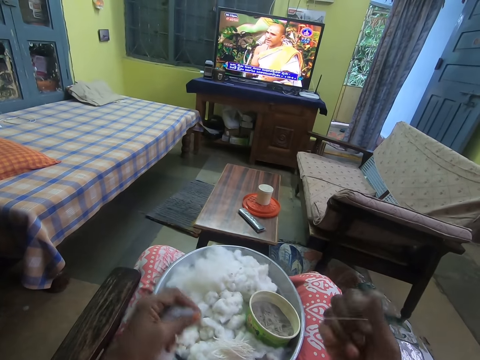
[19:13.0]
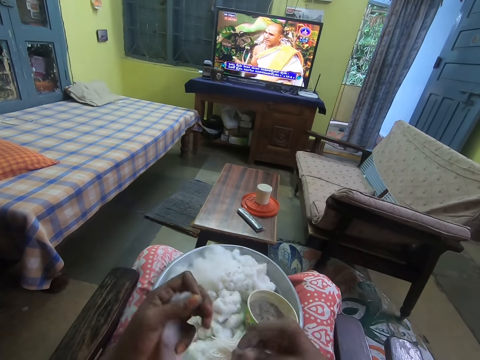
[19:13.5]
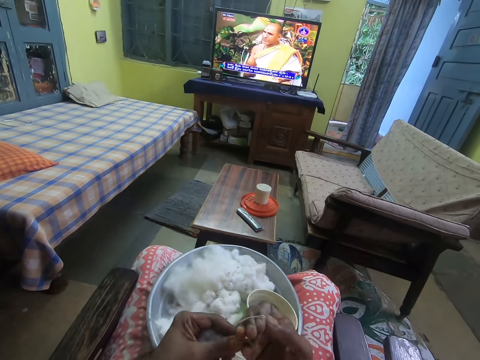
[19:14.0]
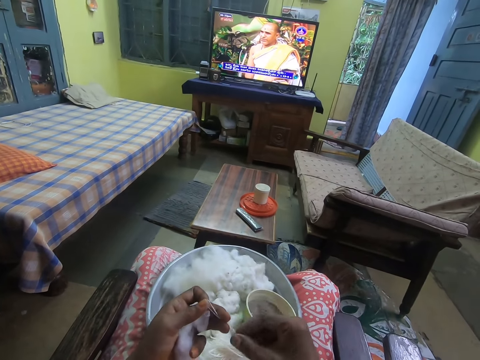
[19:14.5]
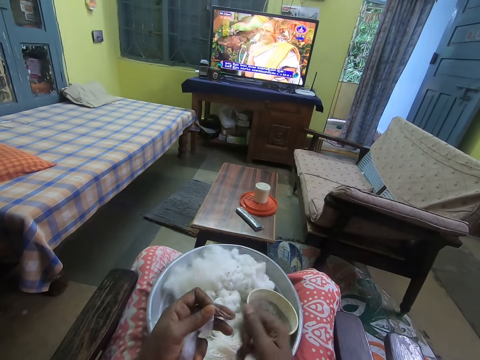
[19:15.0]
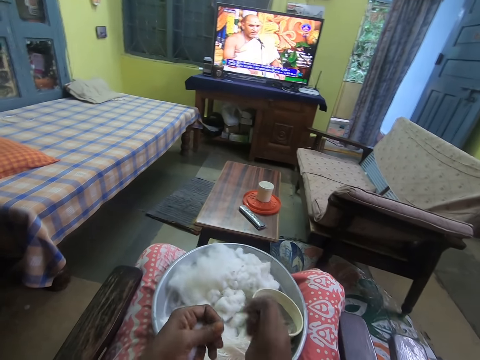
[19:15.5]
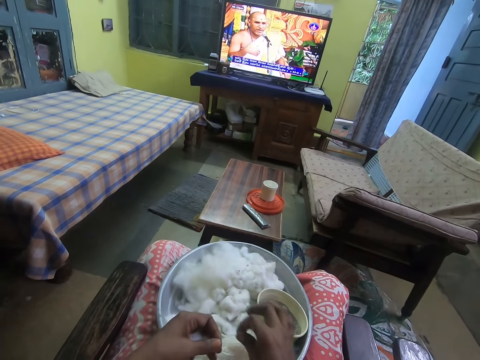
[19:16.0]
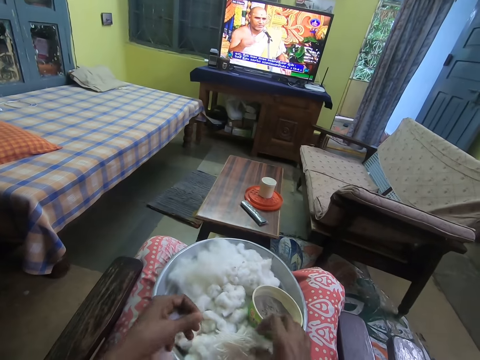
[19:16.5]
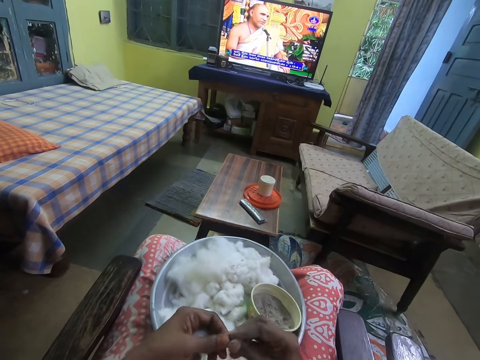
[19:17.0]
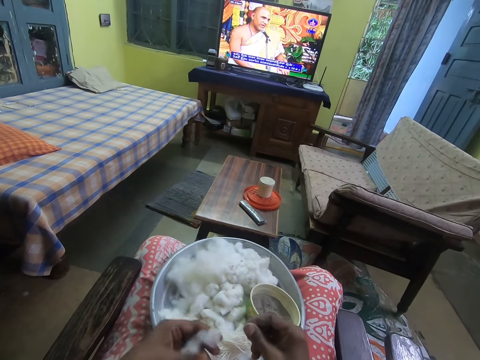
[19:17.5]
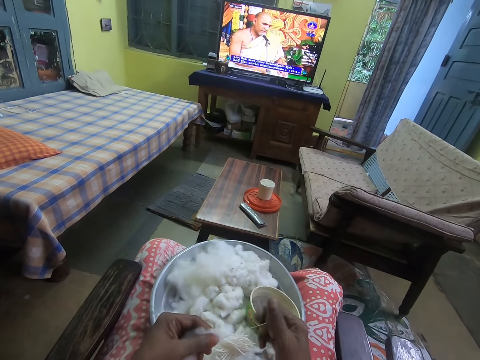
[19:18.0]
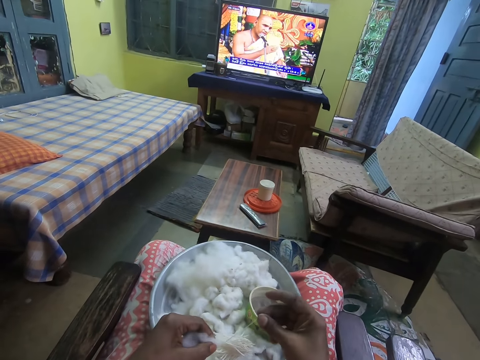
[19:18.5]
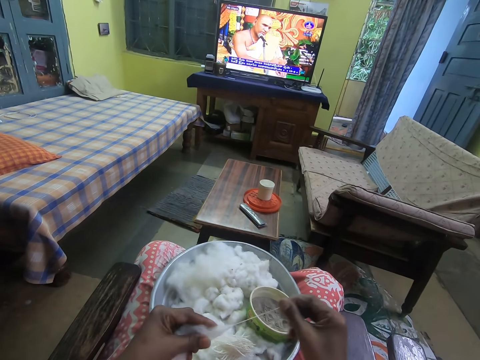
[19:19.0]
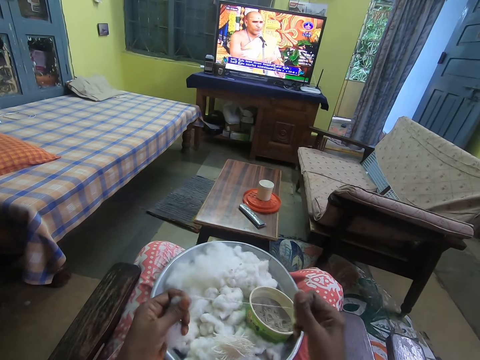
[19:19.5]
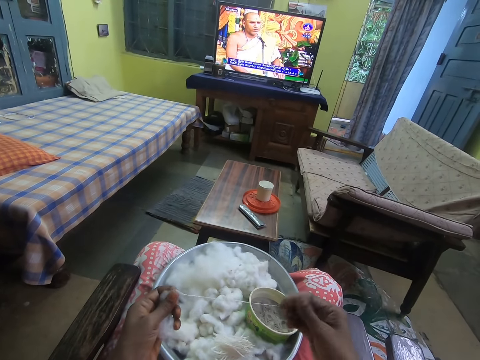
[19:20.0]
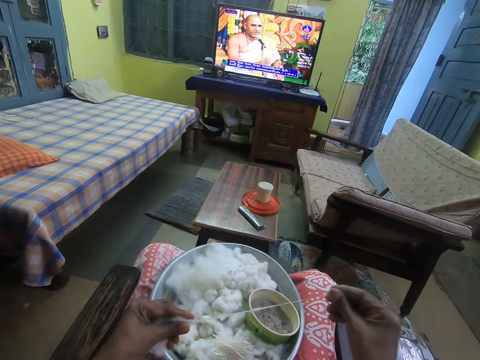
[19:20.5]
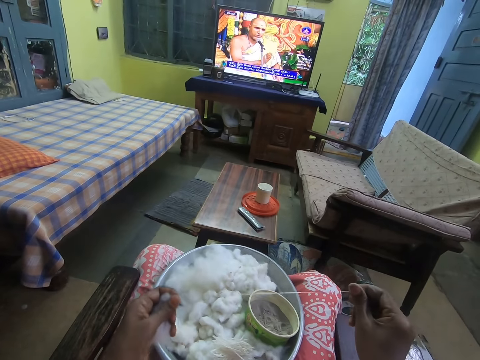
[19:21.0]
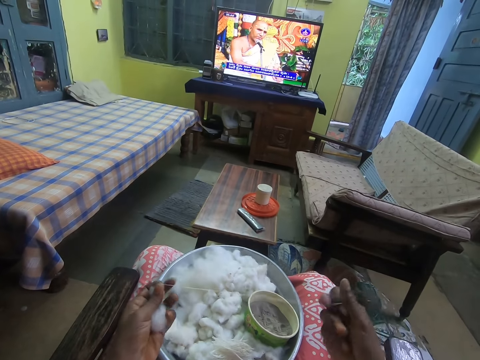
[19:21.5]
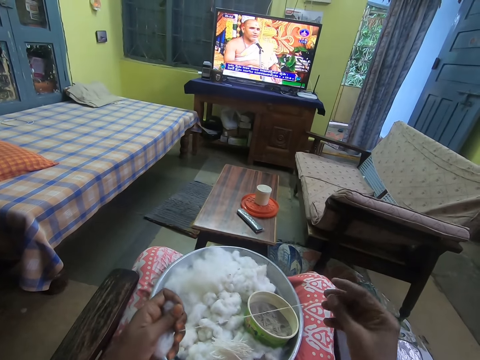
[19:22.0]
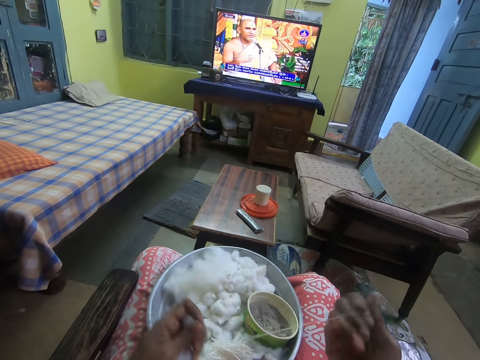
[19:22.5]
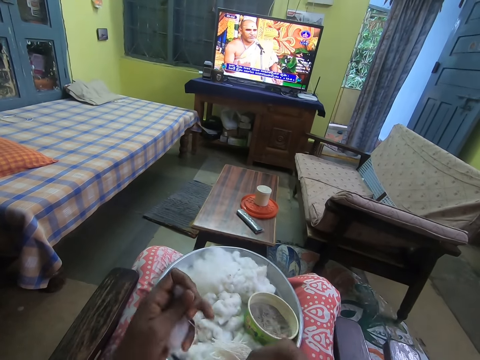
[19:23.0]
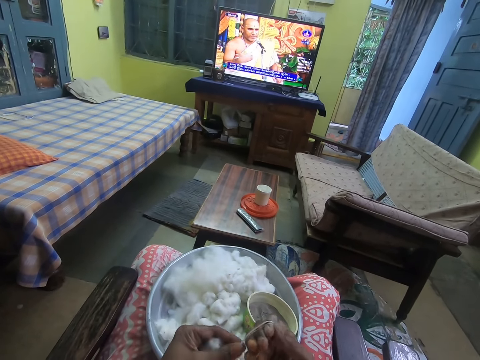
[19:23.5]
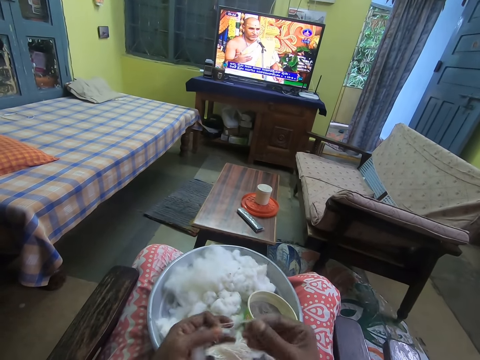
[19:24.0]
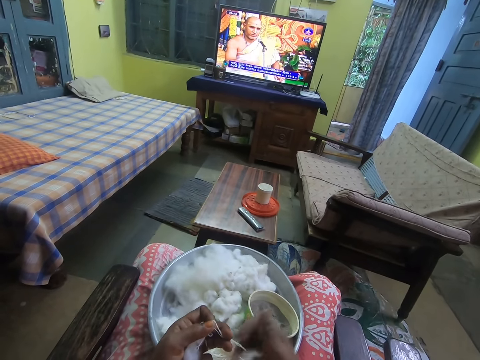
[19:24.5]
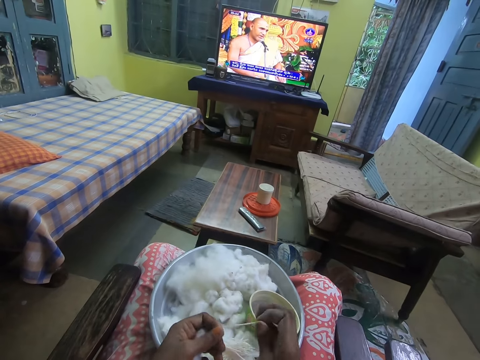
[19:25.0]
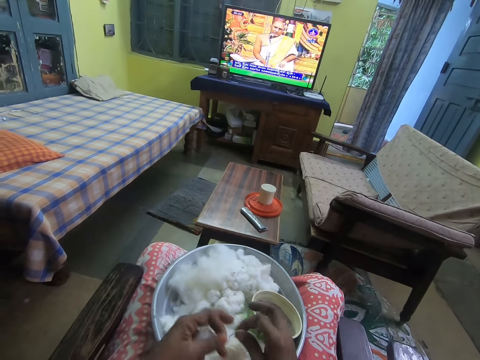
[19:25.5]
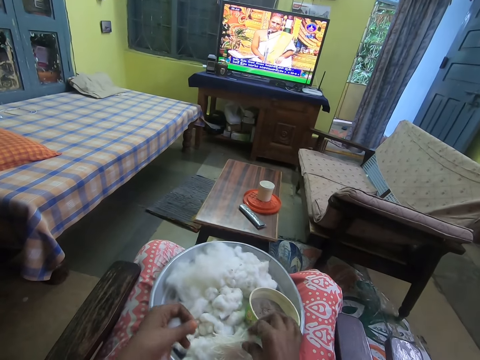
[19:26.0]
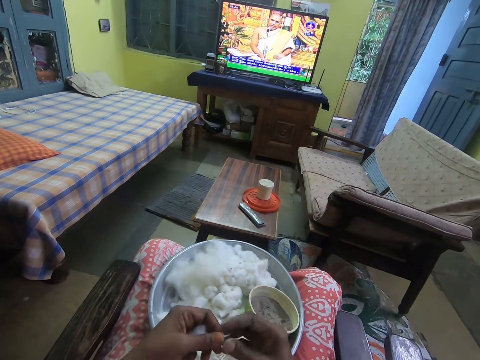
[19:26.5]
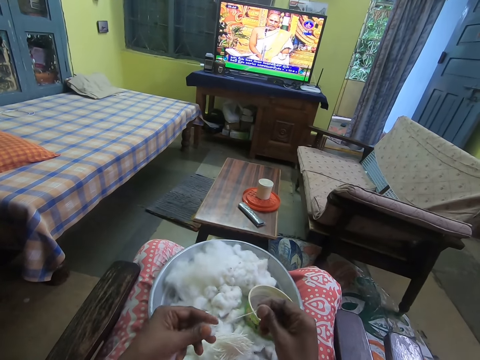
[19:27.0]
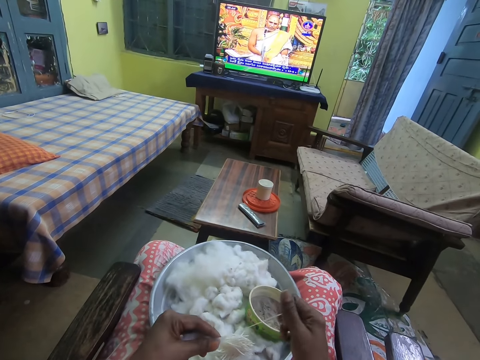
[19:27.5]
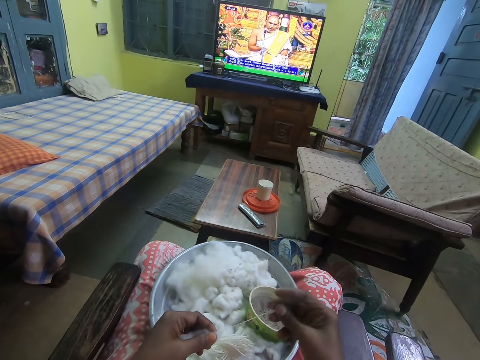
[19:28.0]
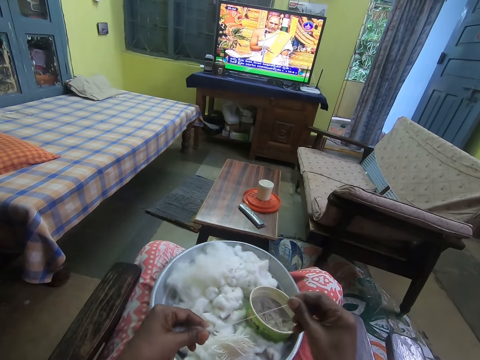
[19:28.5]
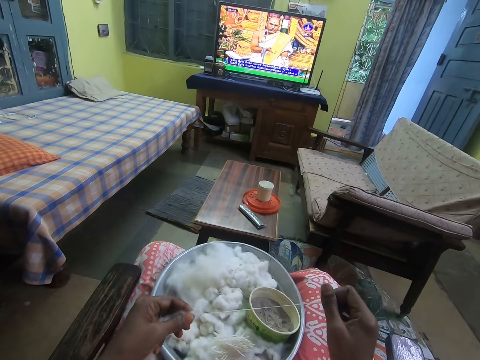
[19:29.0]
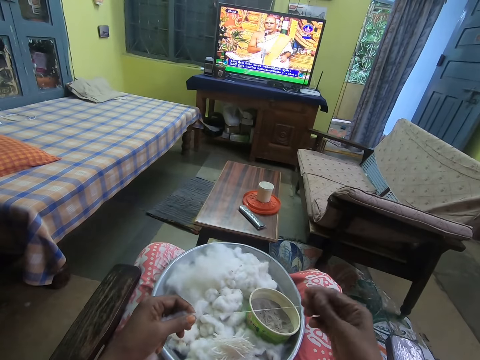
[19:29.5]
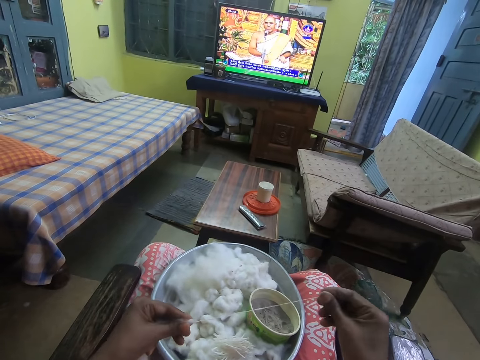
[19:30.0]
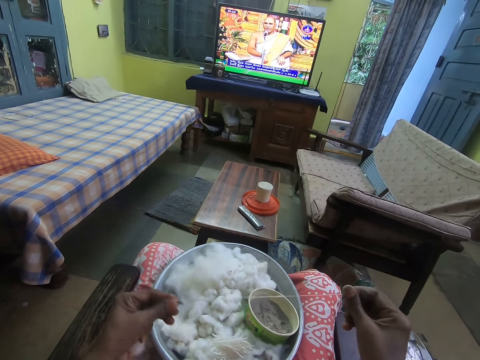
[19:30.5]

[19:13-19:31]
The camera wearer wraps the cotton around her right hand. They twist the cotton with her hands. They pull his hand off the cotton. They place the cotton in her right hand on the tray. They pull the cotton from the ball of cotton in her left hand with her right hand. They twist the cotton with her right hand. They wrap the cotton around her right hand. They twist the cotton with her hands. They pull the cotton wool off his fingers. They place the cotton in her right hand on the tray. They pull the cotton from the ball of cotton in her left hand with her right hand. They twist the cotton with her right hand.

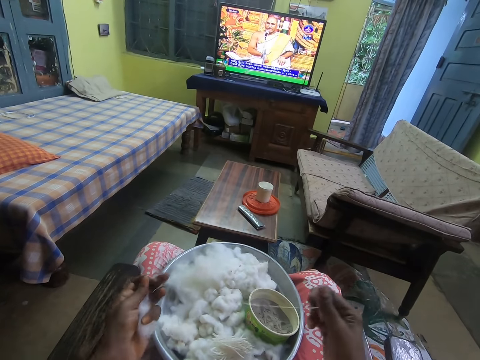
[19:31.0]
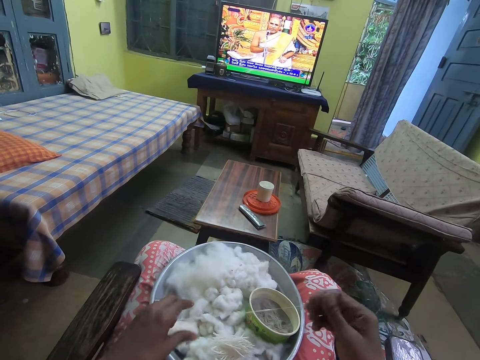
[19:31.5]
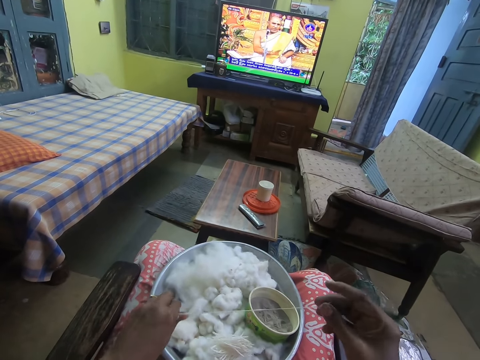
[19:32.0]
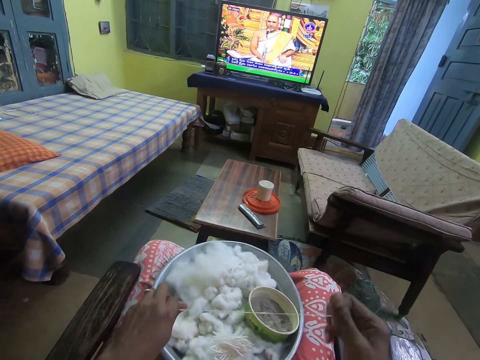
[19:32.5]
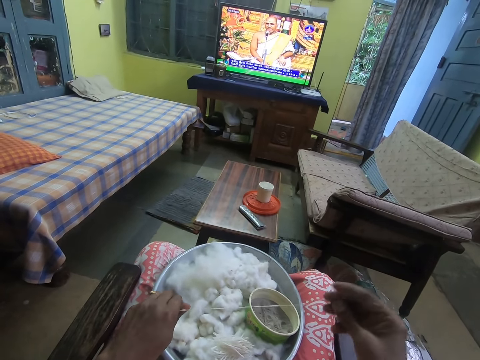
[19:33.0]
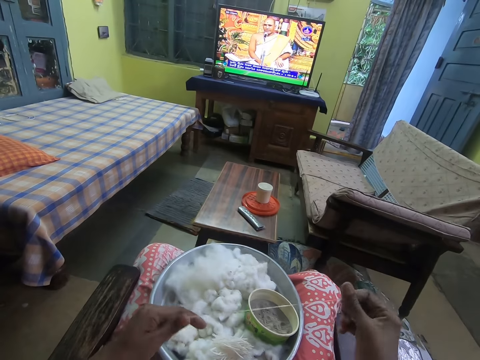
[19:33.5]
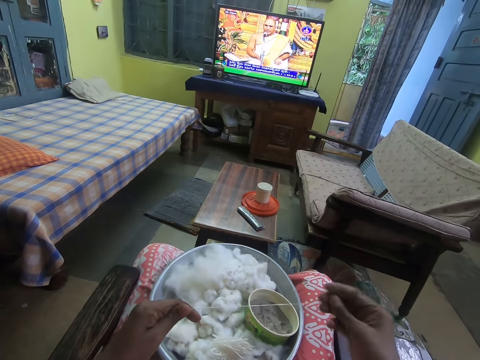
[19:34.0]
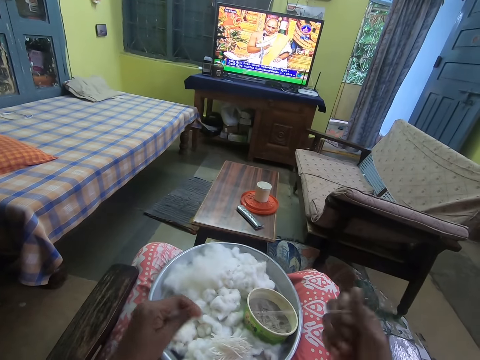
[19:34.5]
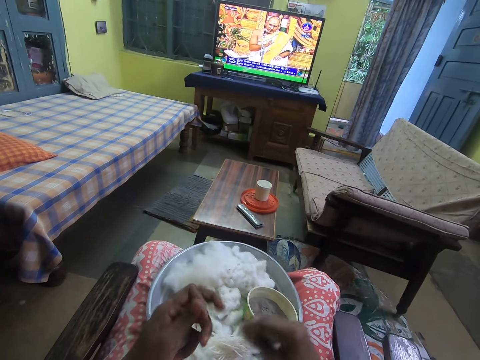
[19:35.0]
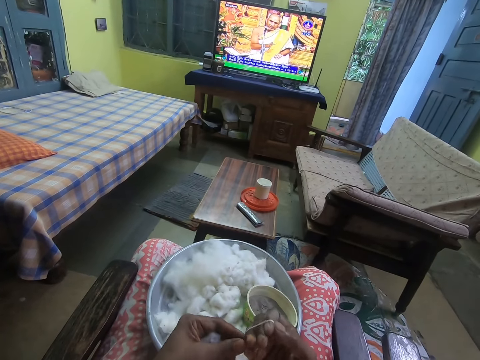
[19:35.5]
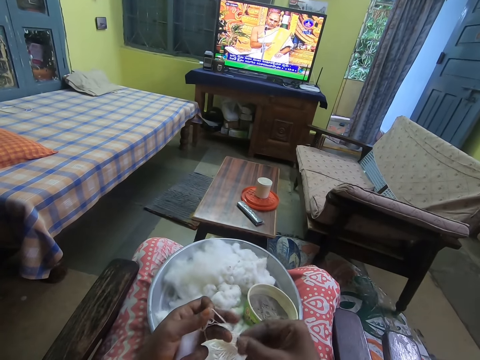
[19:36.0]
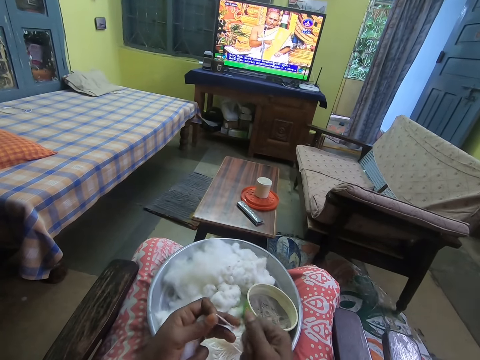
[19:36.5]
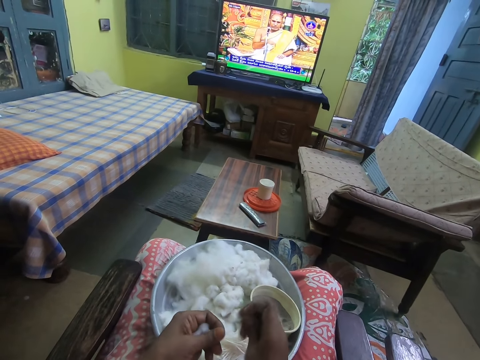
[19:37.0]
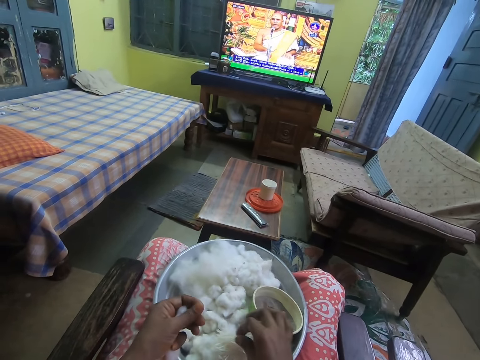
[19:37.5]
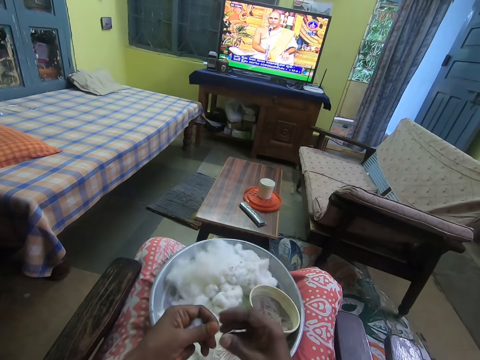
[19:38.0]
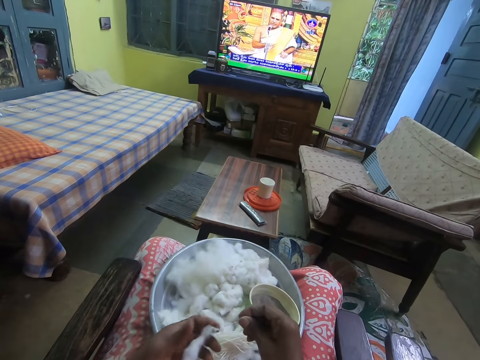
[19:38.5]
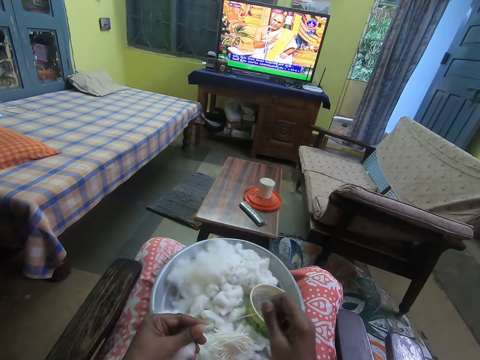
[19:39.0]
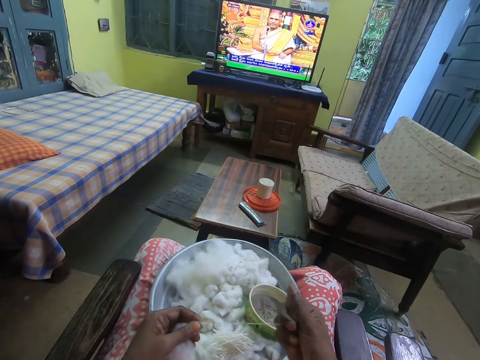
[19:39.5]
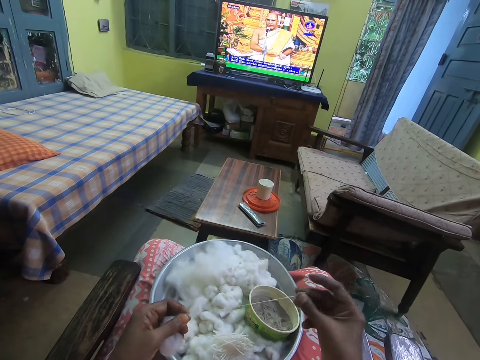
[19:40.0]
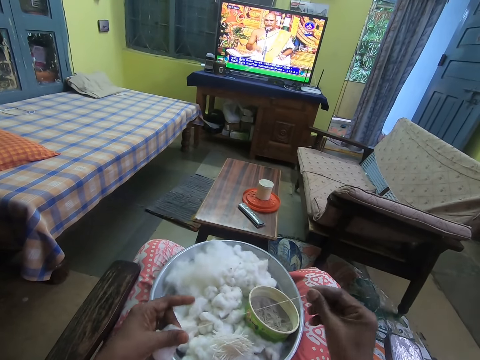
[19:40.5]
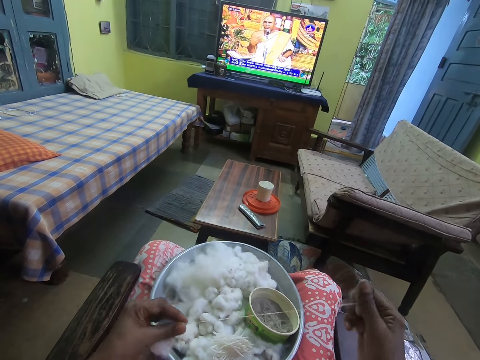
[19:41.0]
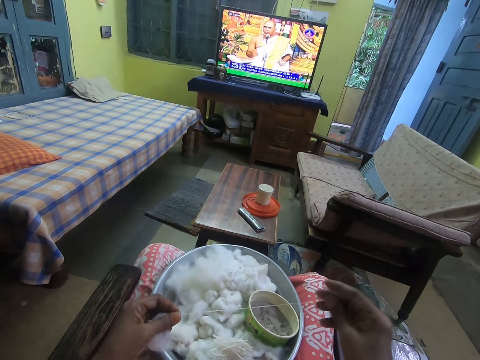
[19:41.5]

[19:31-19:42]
The camera wearer wraps the cotton around her right hand. They twist the cotton with her hands. They pull the cotton wool off his fingers. They roll the cotton wool. They place the cotton in her right hand on the tray. They pull the cotton from the ball of cotton in her left hand with her right hand. They twist the cotton with her right hand.
